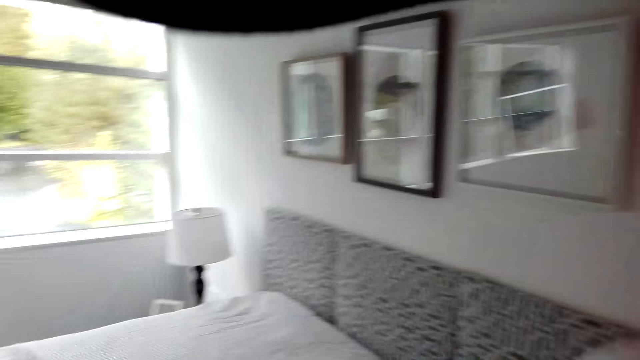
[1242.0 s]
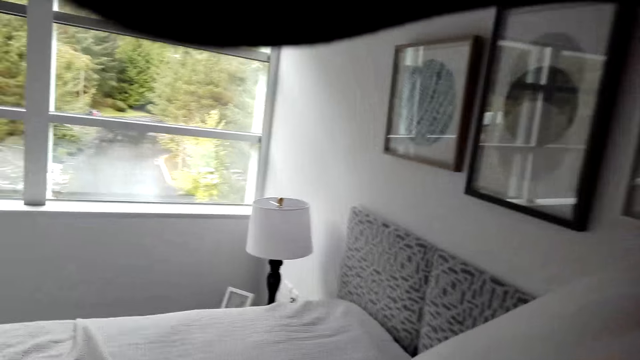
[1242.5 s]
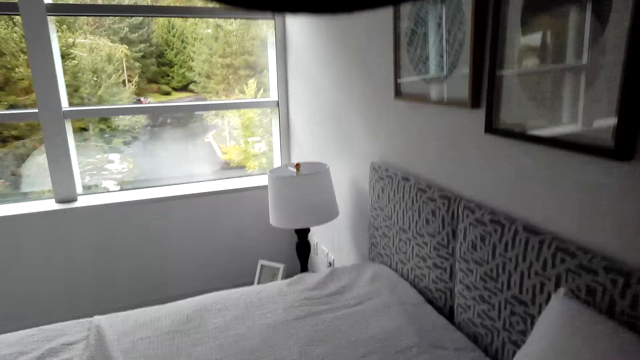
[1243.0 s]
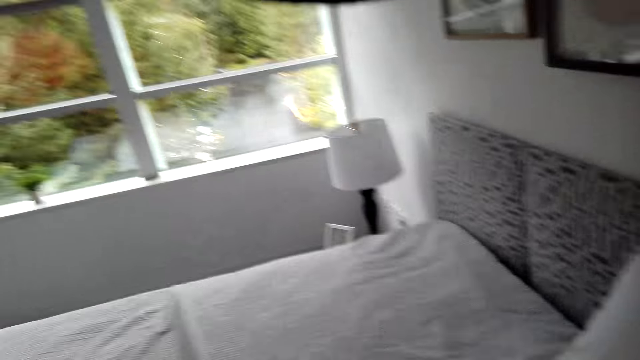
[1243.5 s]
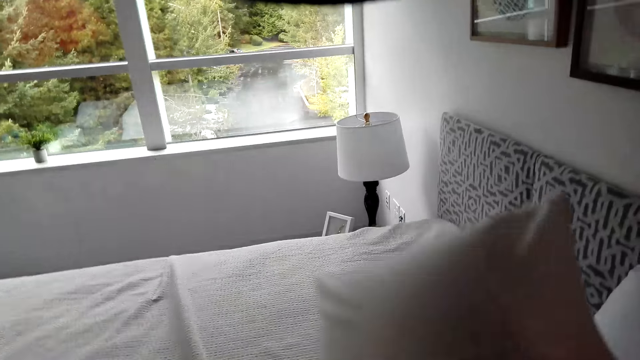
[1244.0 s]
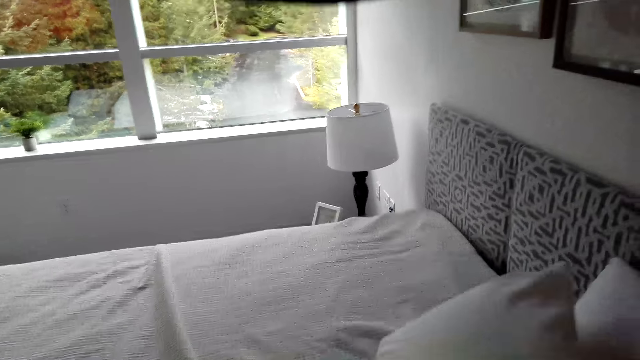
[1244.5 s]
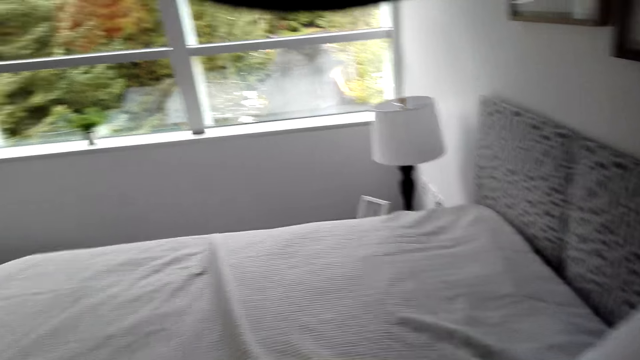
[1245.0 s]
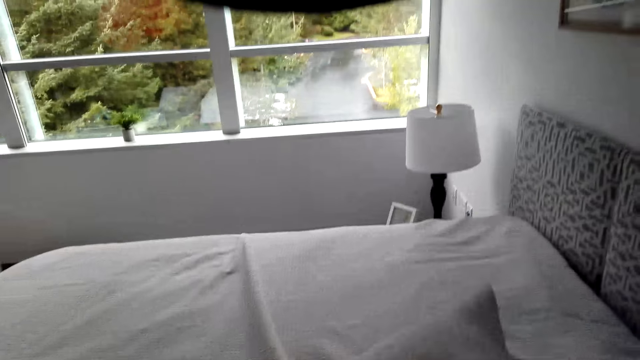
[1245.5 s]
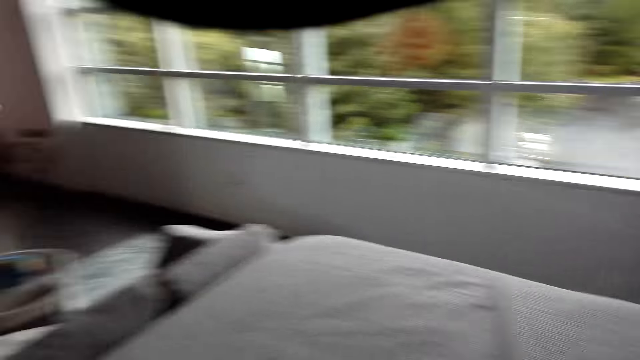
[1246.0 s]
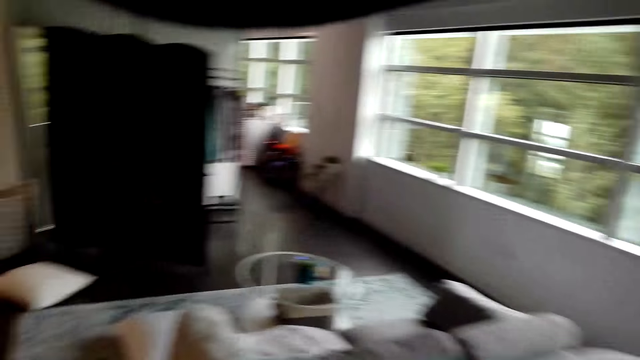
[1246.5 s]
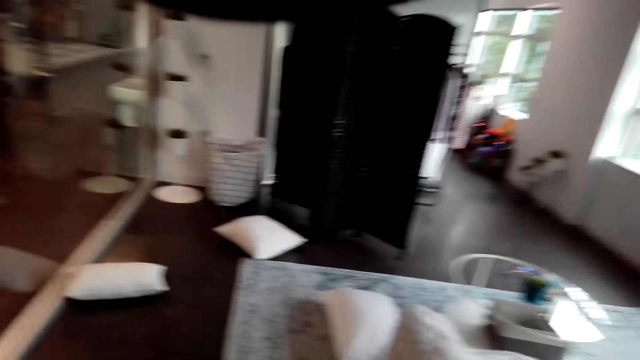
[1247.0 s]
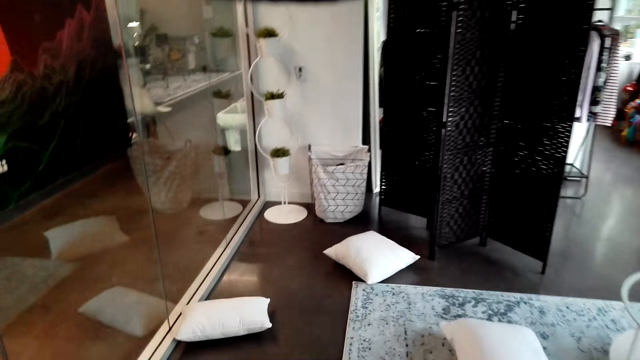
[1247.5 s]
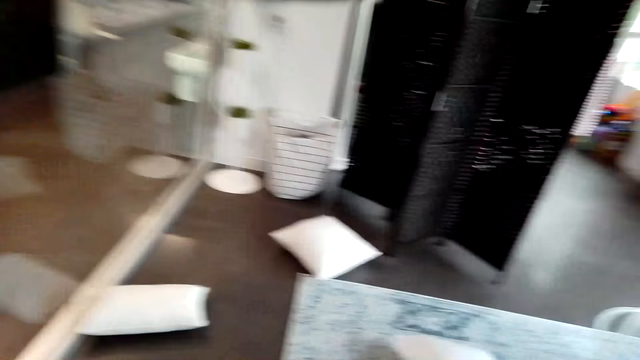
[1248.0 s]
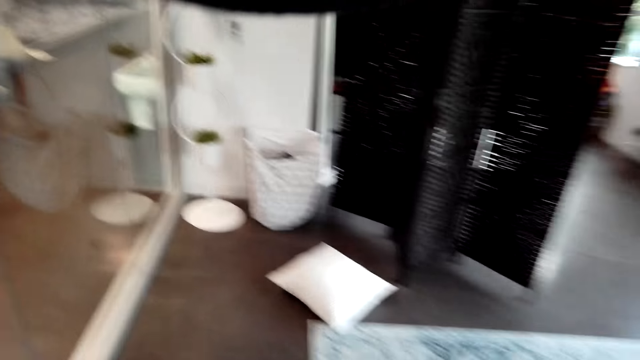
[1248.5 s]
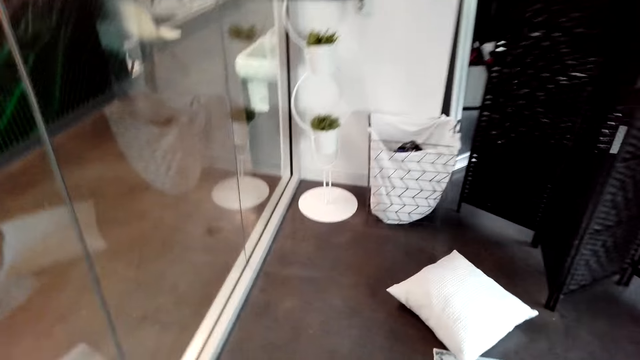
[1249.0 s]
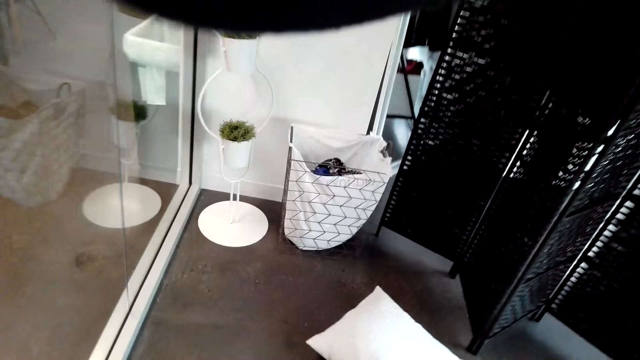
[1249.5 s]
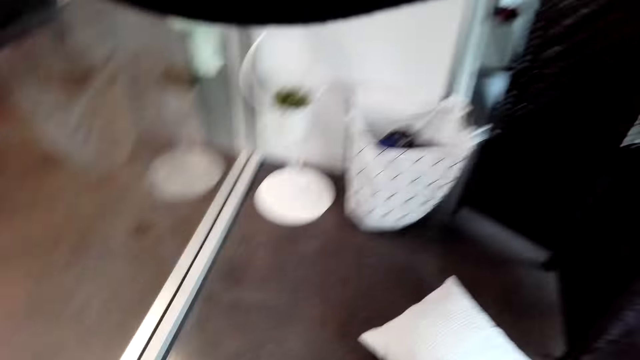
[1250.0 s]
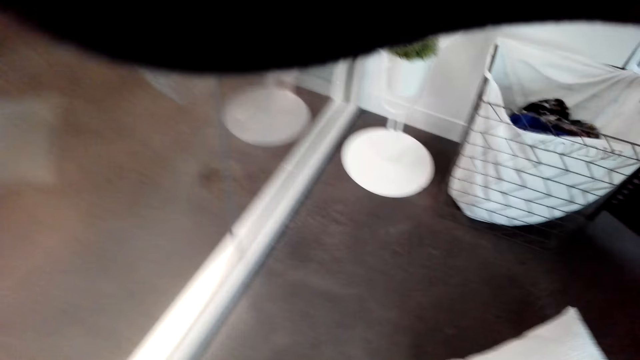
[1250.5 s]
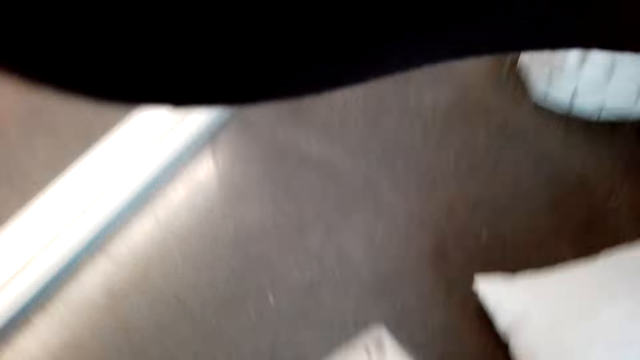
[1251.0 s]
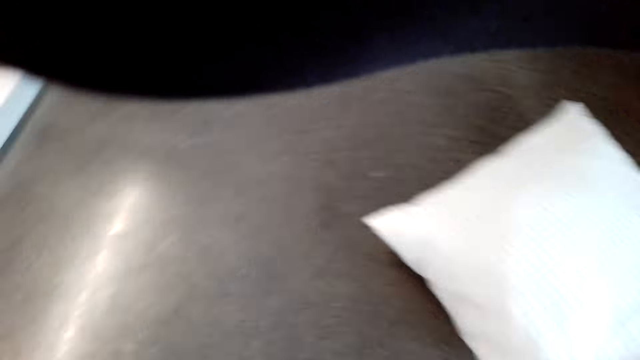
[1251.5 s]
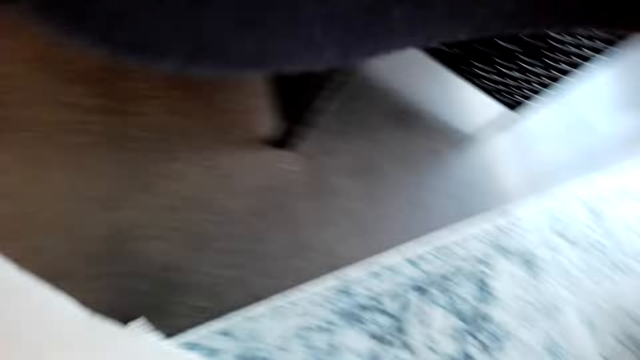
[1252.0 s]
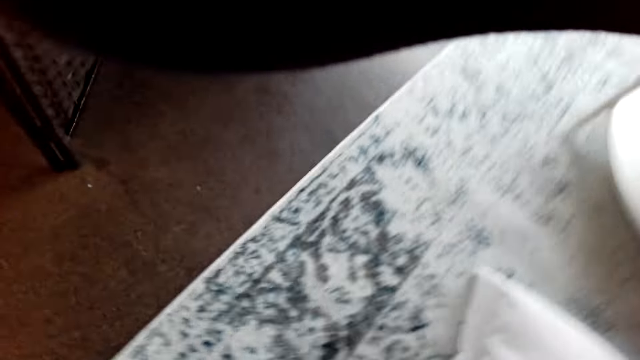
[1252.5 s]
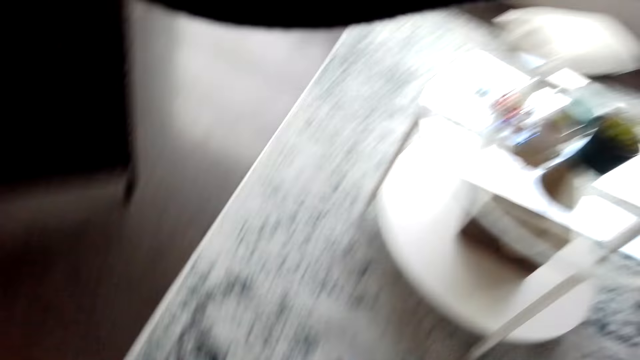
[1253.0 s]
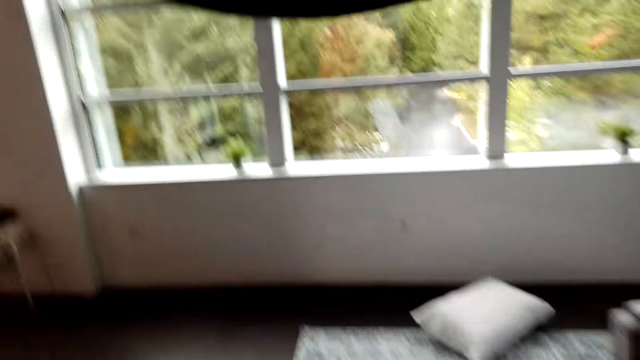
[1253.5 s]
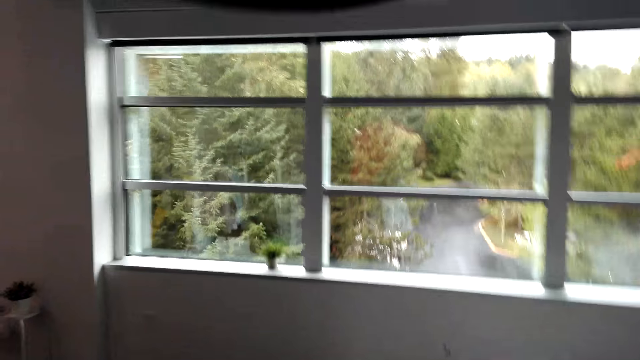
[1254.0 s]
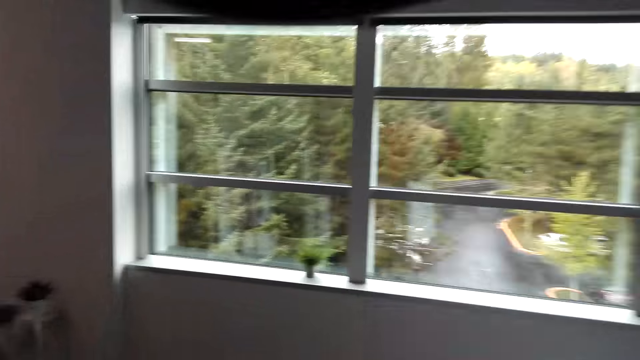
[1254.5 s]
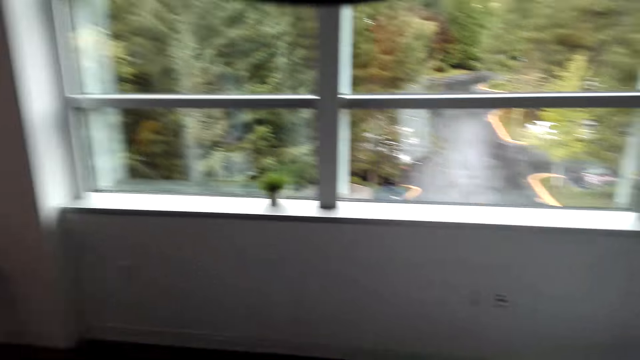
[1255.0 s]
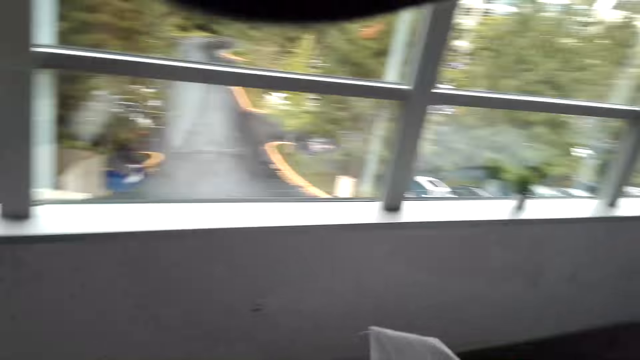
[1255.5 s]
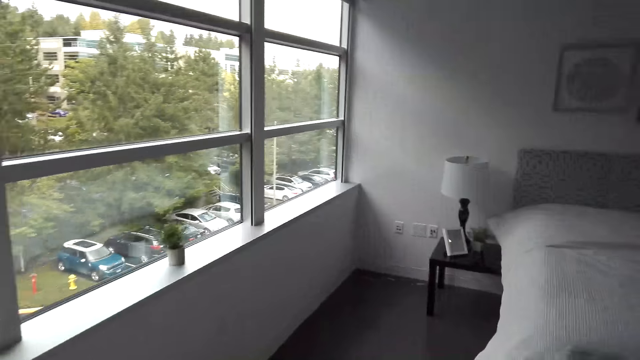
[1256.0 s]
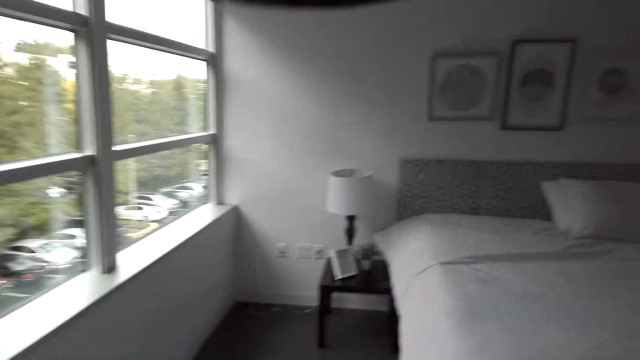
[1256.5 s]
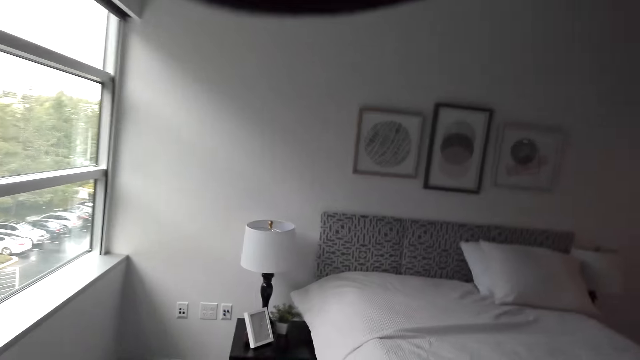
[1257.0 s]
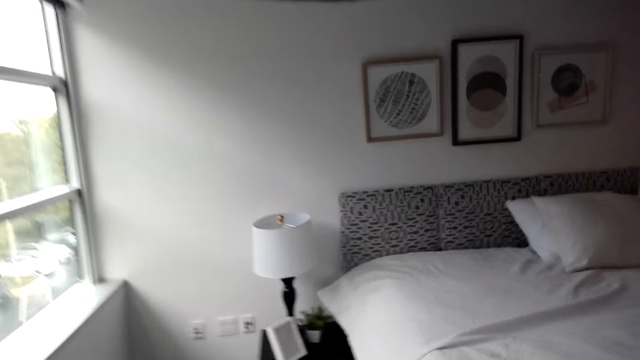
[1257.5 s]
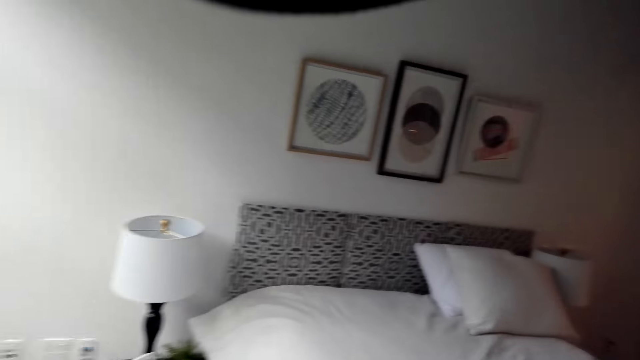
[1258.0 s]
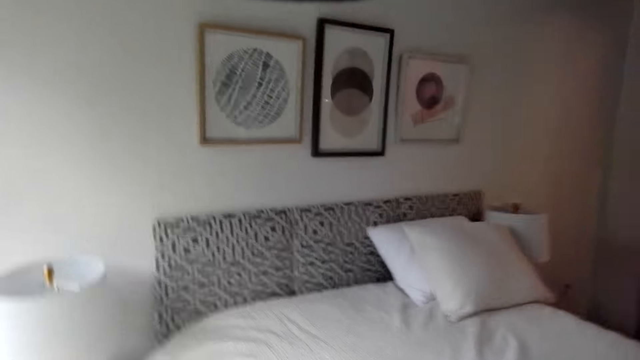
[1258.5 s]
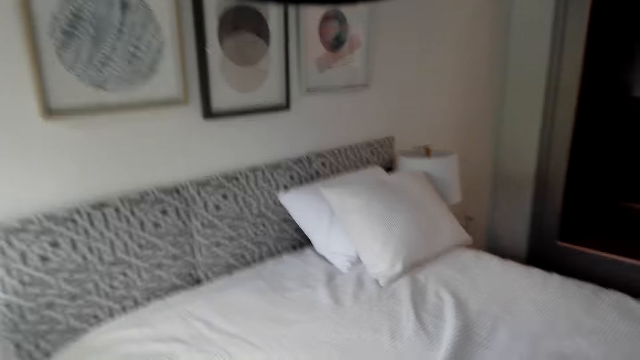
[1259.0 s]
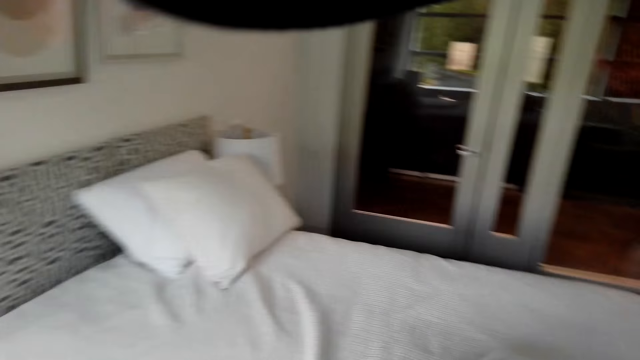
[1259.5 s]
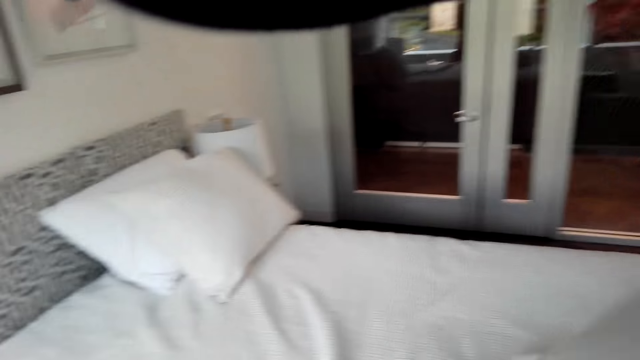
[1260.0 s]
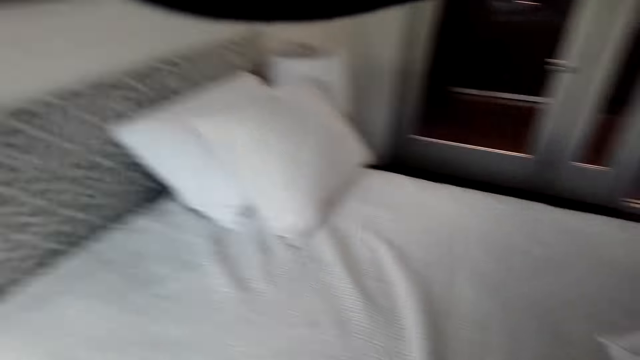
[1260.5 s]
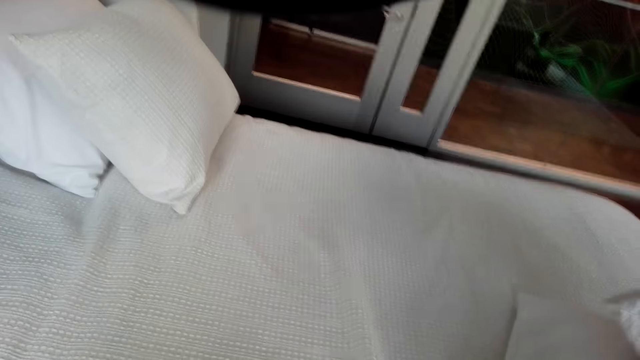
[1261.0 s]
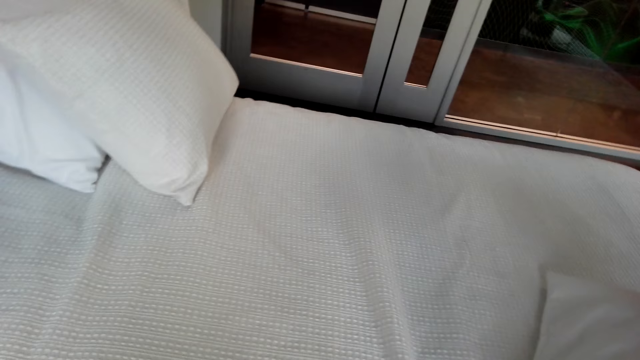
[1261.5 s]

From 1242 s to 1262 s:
The camera wearer places the pillow on the bed. They flip the pillow on the bed. They walk in the room. They pick the pillow from the floor. They walk in the room. They place the pillow on the bed. They spread the bed.
